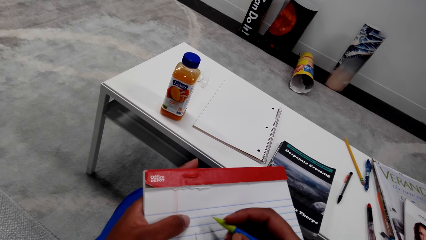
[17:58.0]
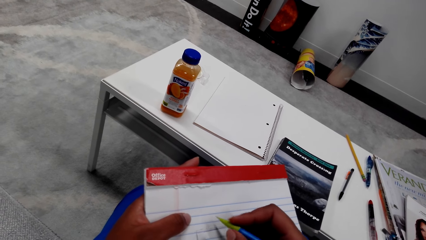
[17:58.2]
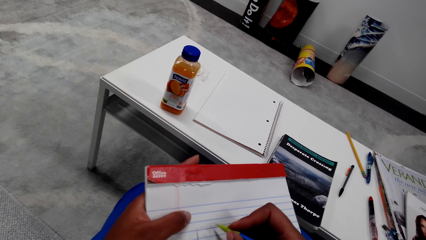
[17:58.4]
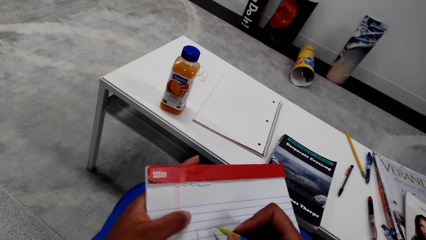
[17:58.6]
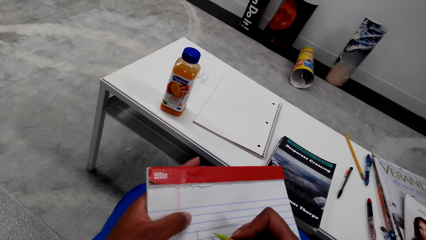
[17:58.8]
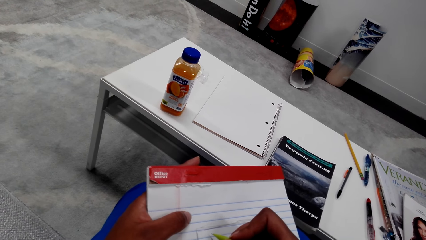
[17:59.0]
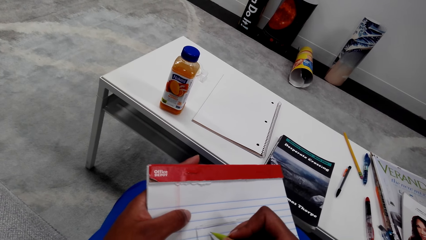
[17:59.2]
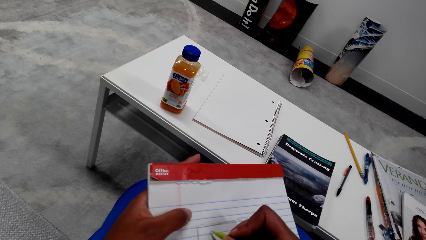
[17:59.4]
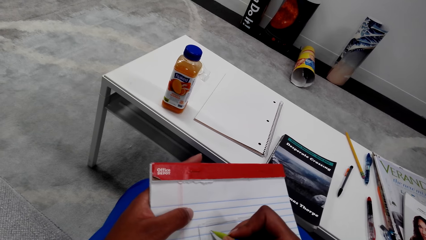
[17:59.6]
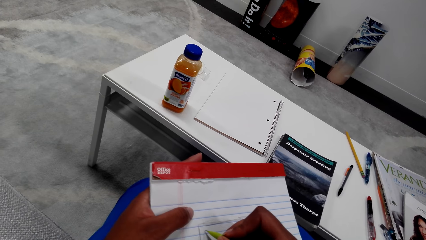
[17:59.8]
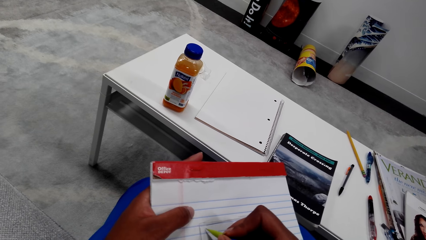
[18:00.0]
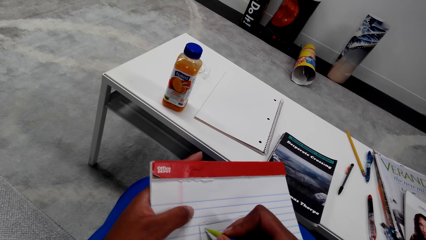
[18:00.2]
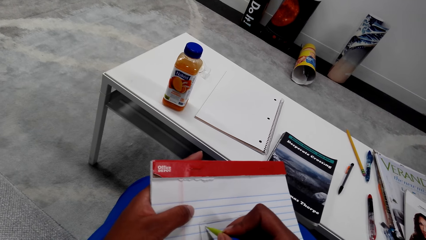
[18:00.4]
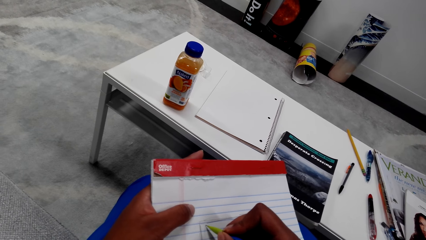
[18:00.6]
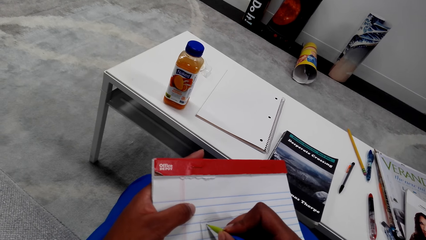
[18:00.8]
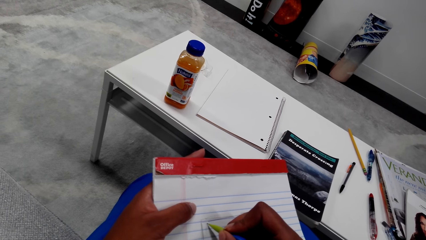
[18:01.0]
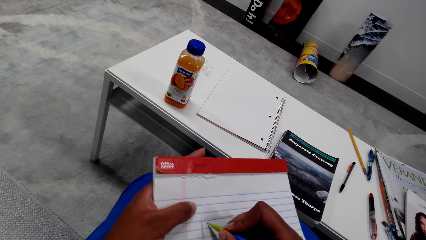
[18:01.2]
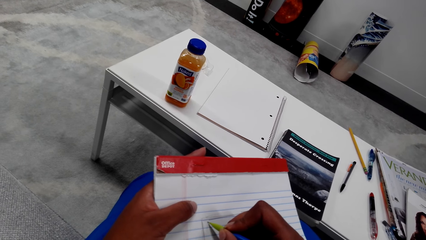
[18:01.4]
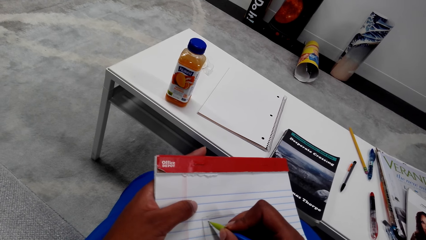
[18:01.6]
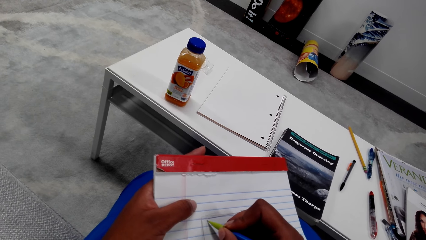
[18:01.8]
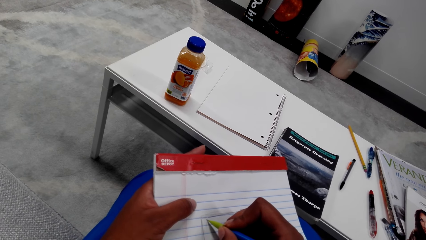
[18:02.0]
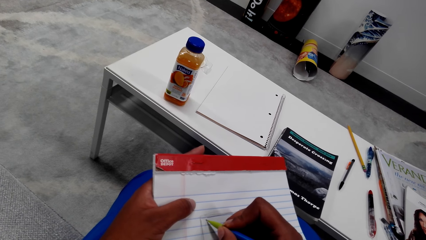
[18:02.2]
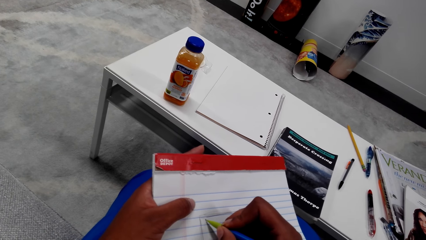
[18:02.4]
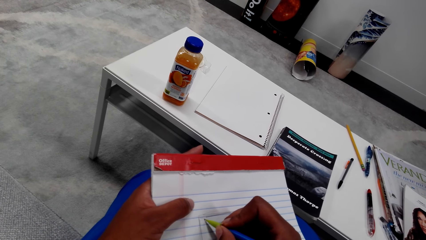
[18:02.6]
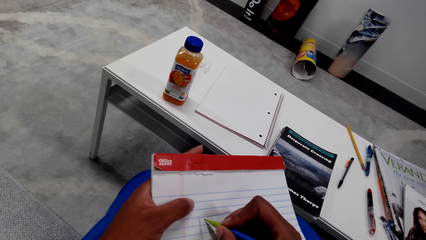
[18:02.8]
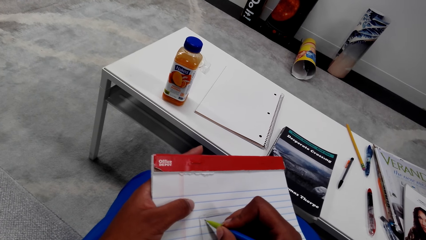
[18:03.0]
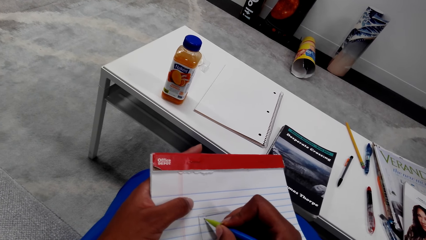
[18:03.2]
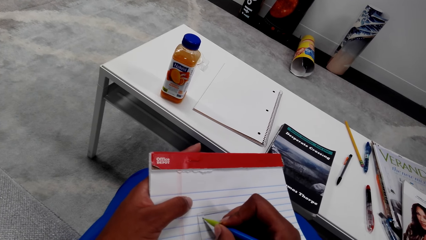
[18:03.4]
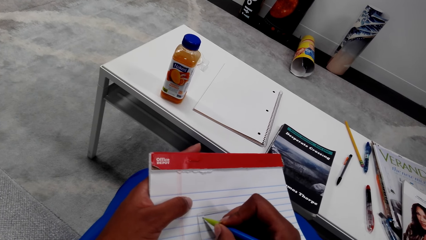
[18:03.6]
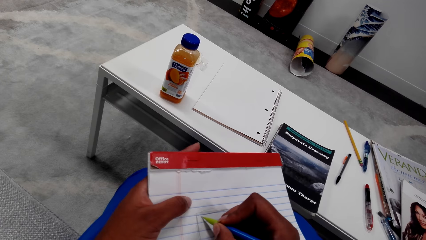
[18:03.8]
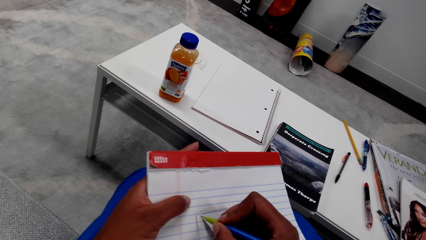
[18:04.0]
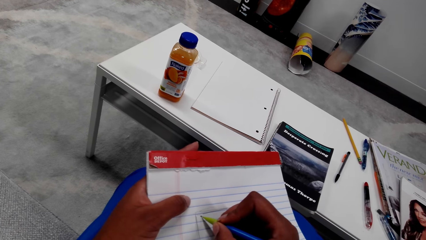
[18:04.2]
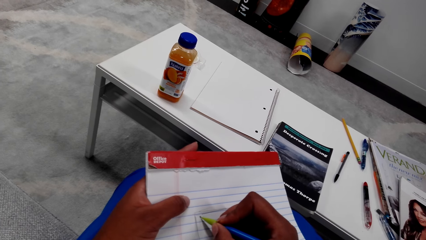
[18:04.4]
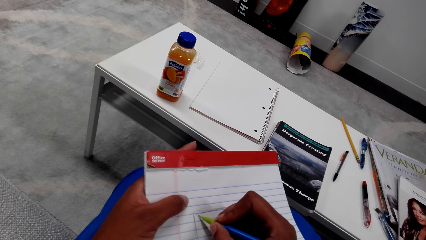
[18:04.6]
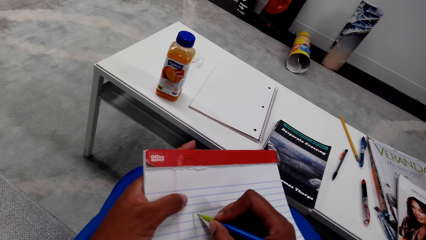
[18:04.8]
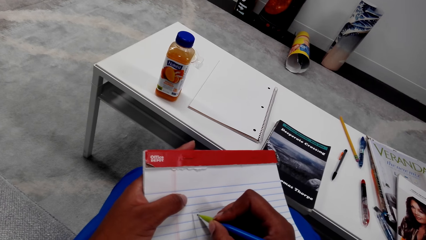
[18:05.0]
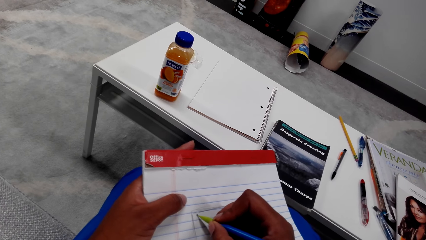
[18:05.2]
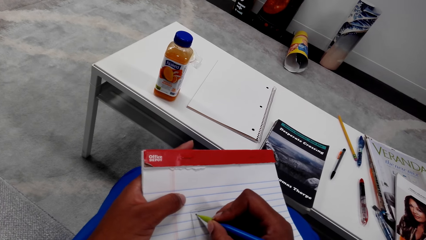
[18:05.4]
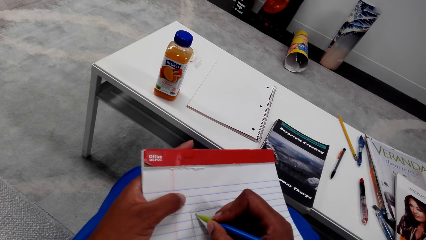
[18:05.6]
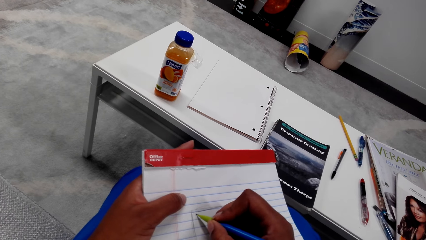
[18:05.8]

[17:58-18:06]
The camera wearer writes on a book.

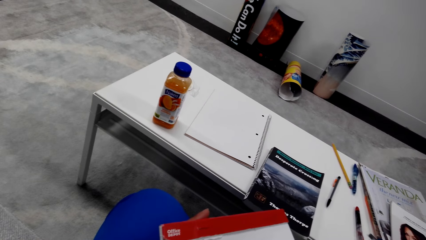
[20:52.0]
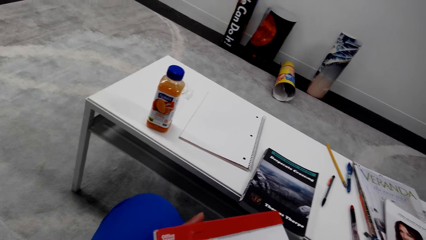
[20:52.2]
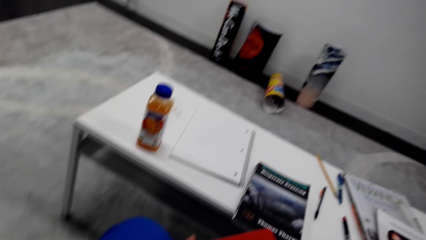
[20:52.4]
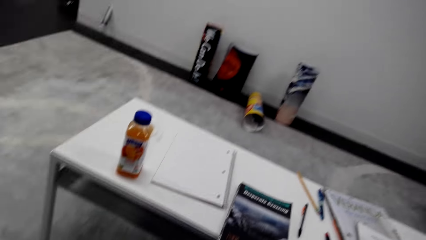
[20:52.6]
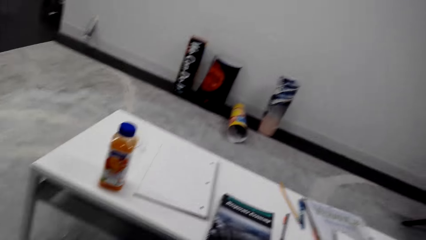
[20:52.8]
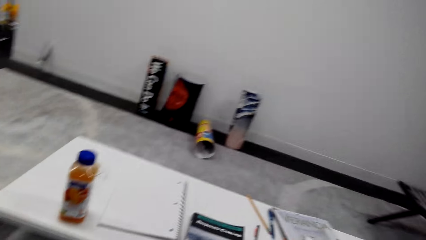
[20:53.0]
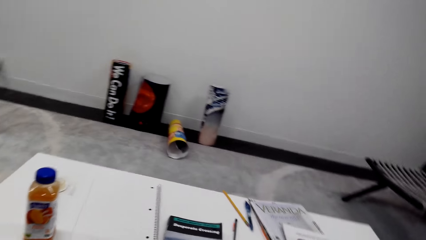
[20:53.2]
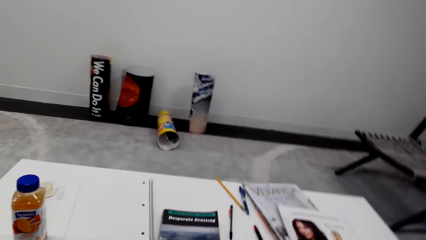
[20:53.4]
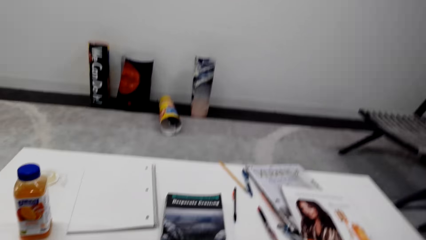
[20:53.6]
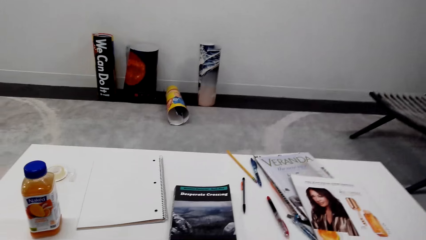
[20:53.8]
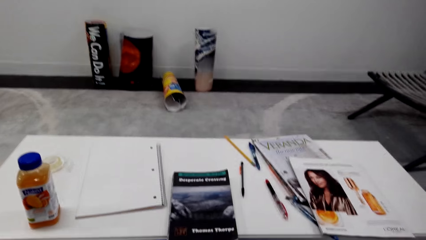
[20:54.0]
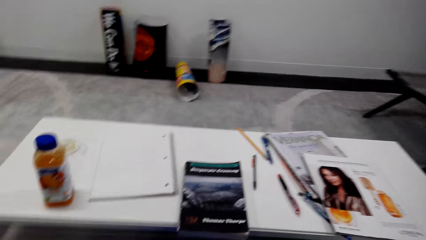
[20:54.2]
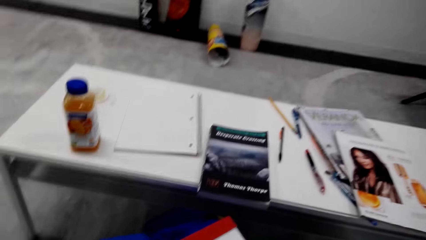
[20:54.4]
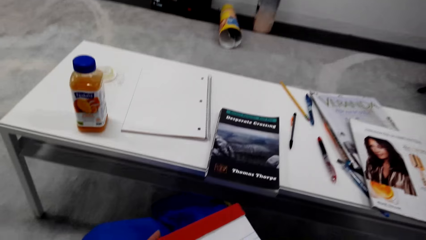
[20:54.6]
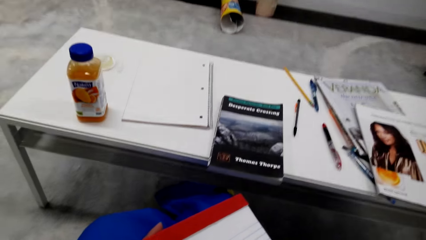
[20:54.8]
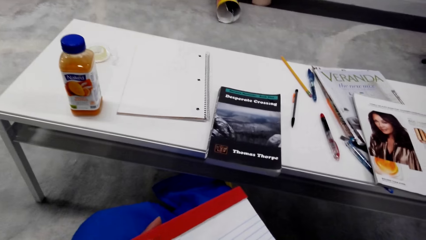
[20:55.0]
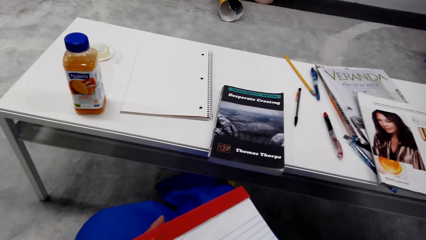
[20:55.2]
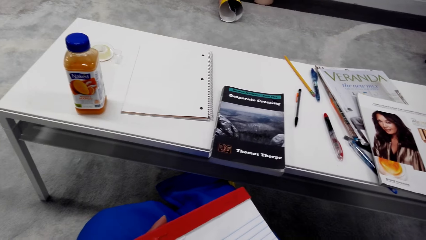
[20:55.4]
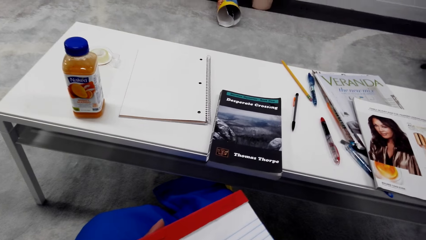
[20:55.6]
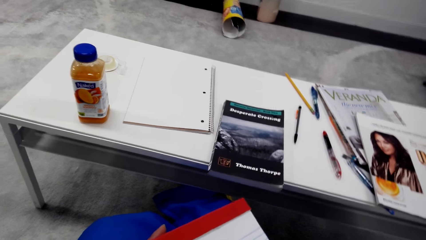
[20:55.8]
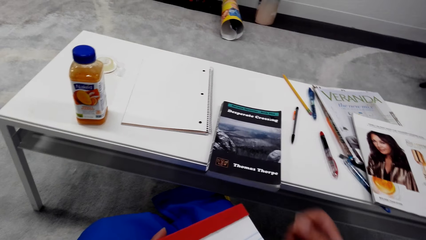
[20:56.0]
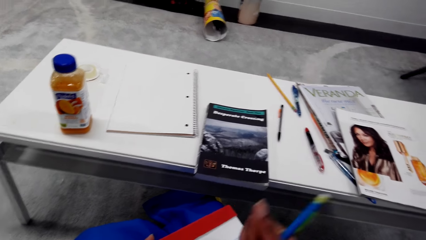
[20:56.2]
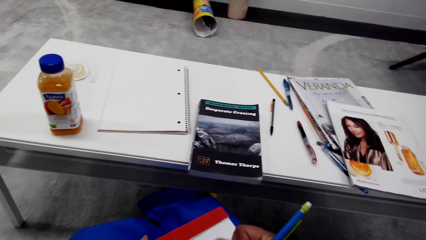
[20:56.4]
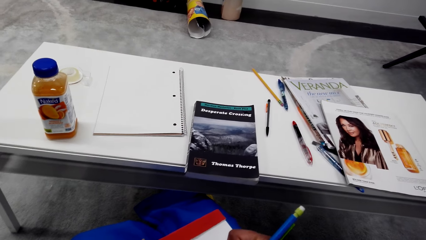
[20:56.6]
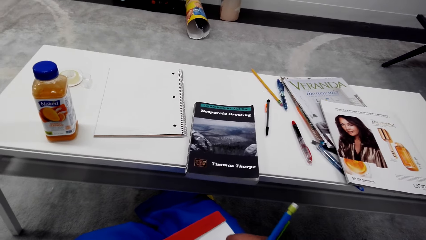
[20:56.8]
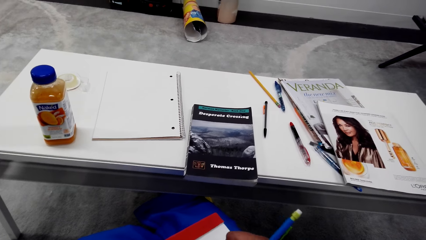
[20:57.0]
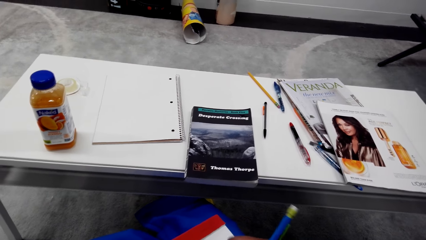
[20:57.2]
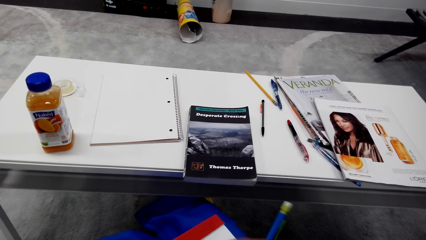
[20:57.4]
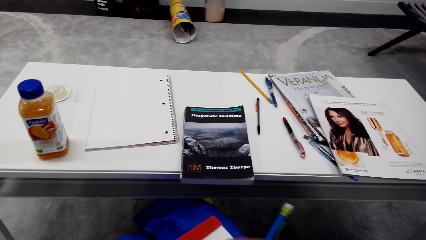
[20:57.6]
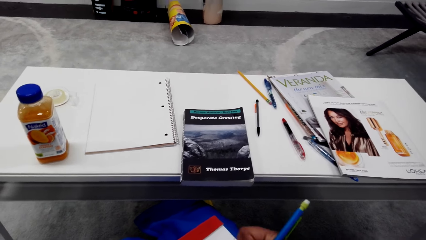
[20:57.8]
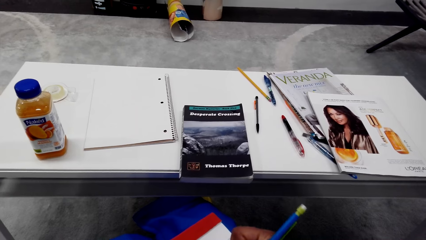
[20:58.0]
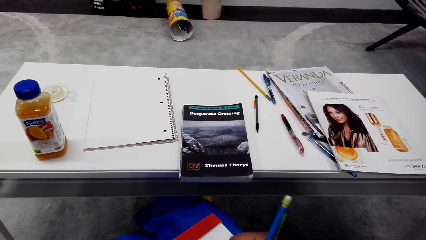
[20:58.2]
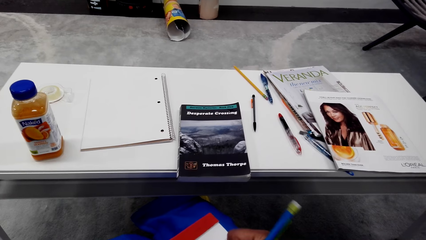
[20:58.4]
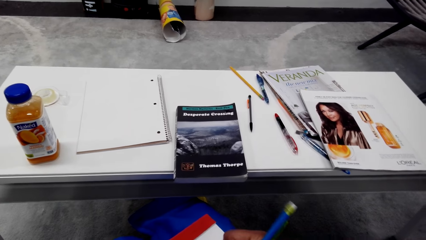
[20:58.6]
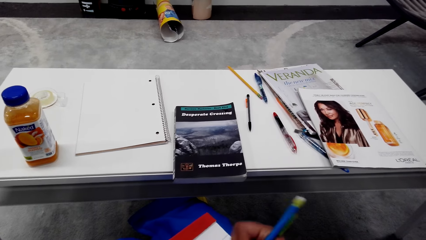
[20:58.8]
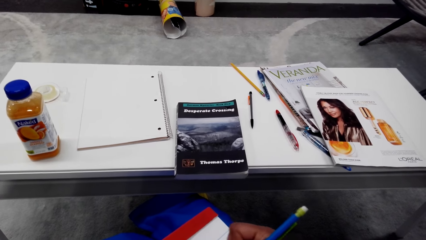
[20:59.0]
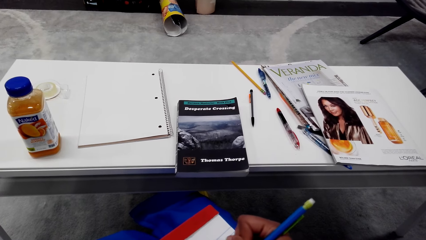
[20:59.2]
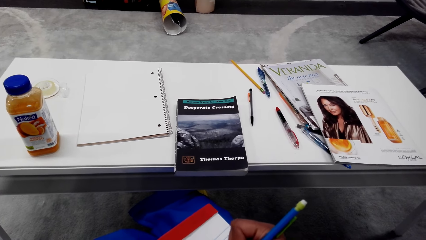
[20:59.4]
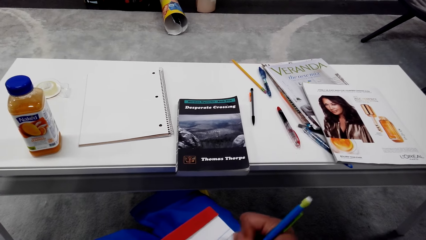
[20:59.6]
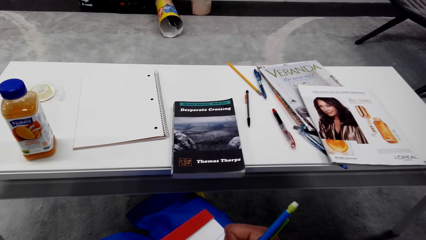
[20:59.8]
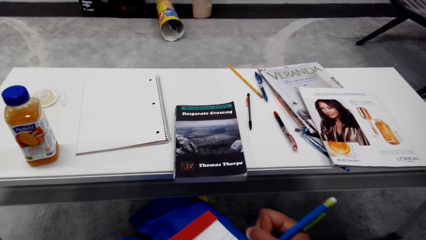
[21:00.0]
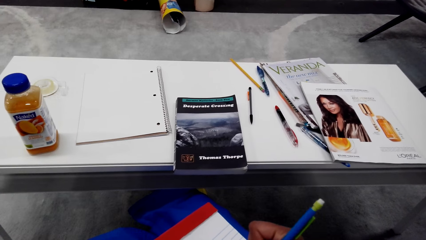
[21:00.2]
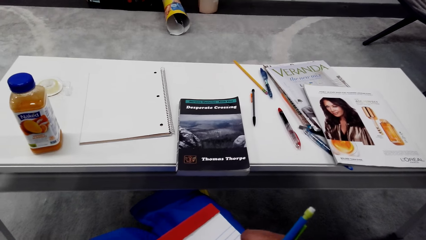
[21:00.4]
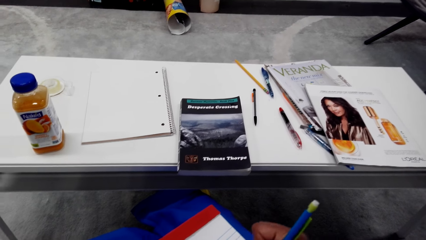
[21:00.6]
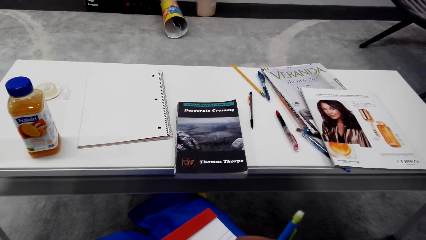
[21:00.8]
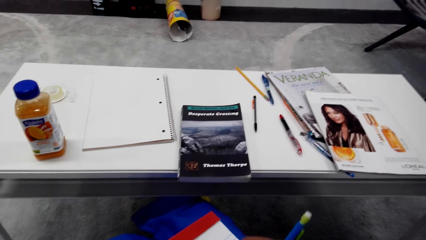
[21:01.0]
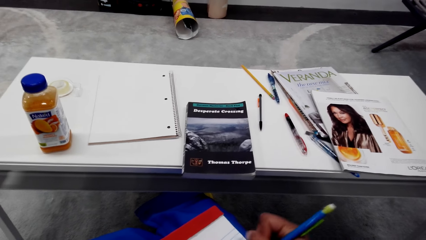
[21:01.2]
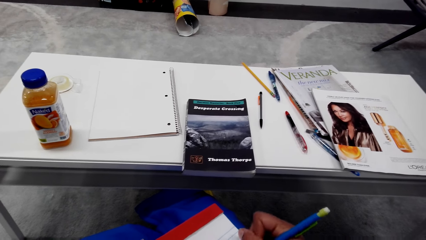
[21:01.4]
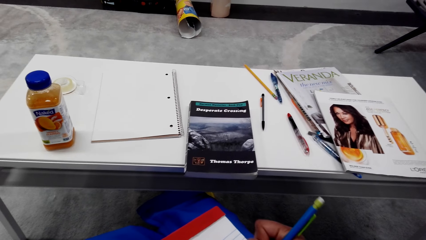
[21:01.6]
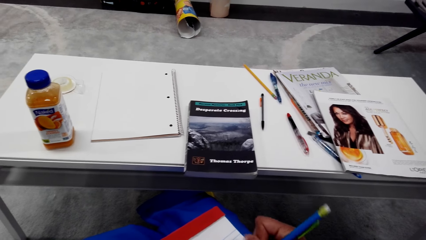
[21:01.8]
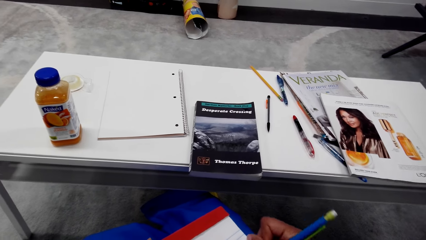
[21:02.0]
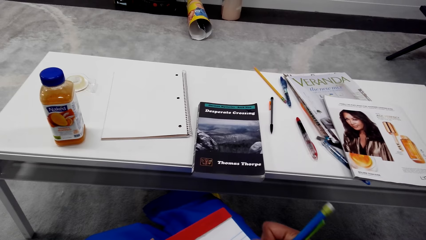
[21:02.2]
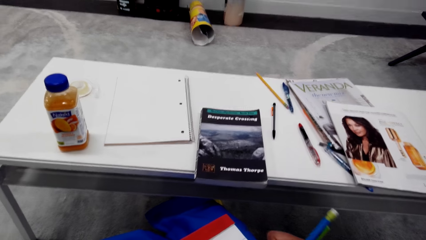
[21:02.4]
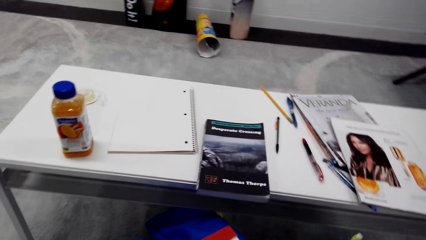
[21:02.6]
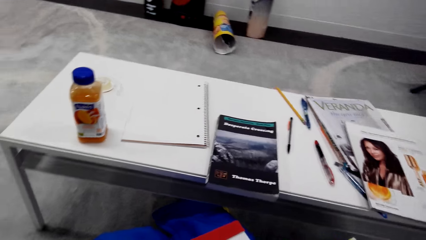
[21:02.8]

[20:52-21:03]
The camera wearer turns around the table. They draw on the book with a pencil.
